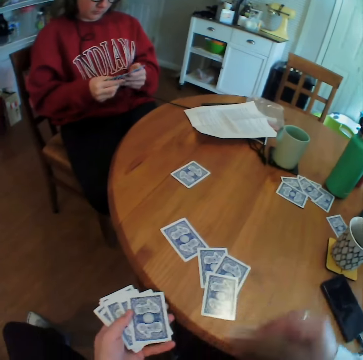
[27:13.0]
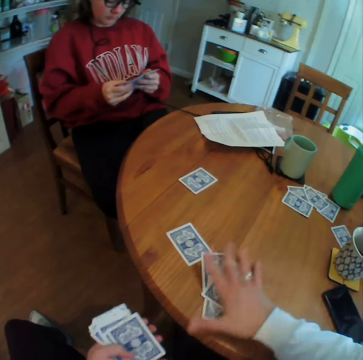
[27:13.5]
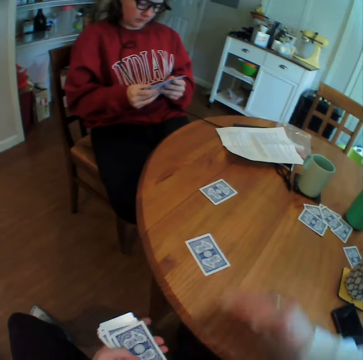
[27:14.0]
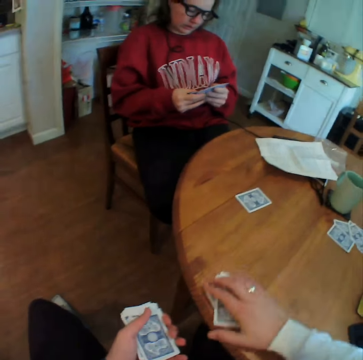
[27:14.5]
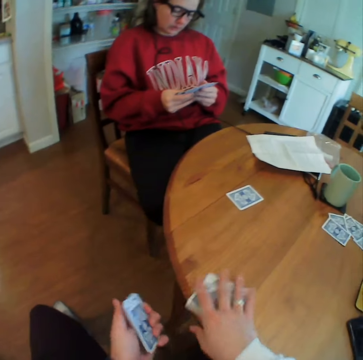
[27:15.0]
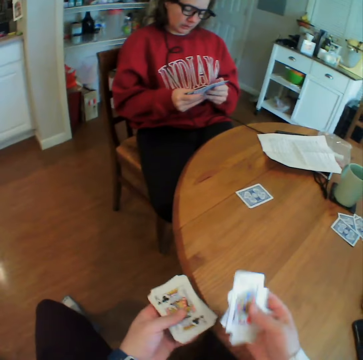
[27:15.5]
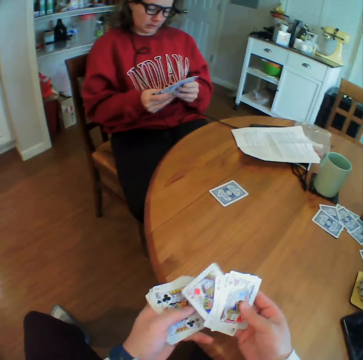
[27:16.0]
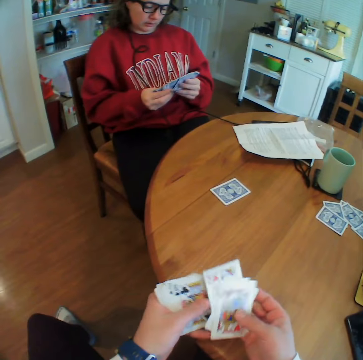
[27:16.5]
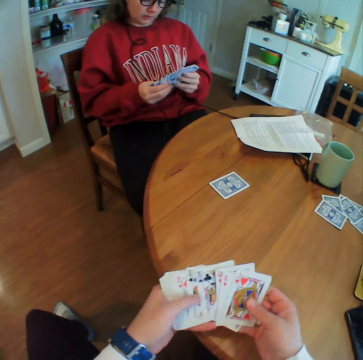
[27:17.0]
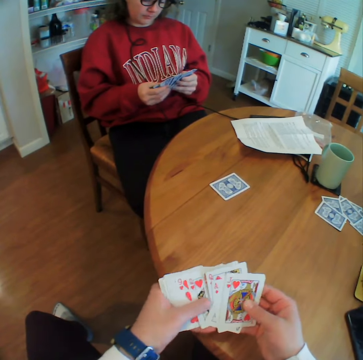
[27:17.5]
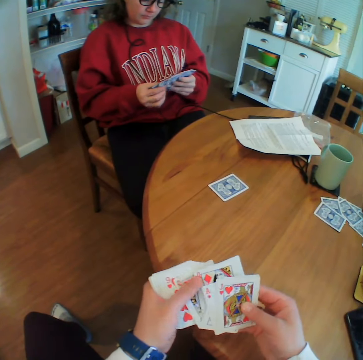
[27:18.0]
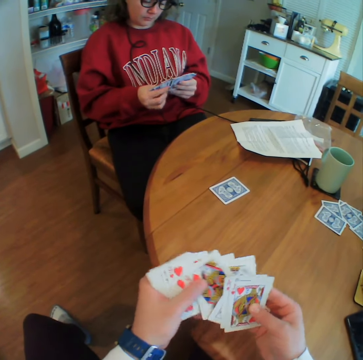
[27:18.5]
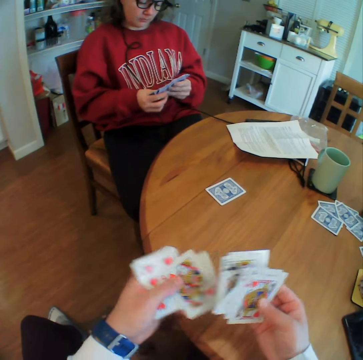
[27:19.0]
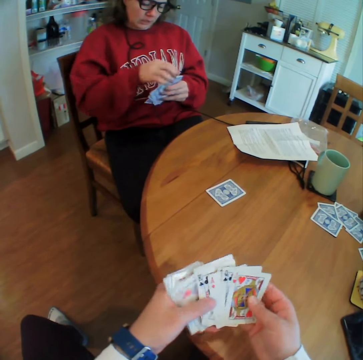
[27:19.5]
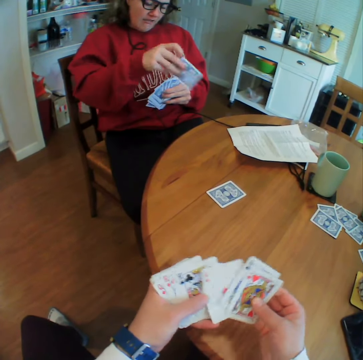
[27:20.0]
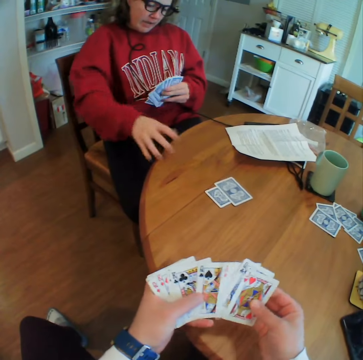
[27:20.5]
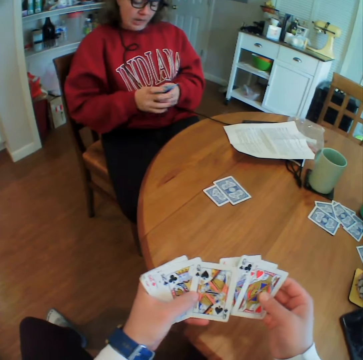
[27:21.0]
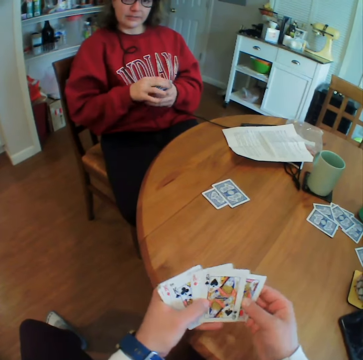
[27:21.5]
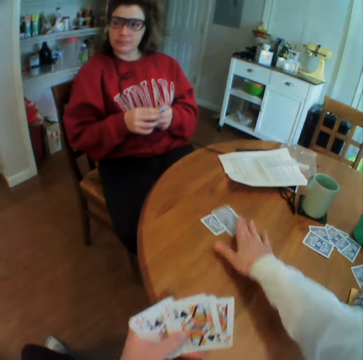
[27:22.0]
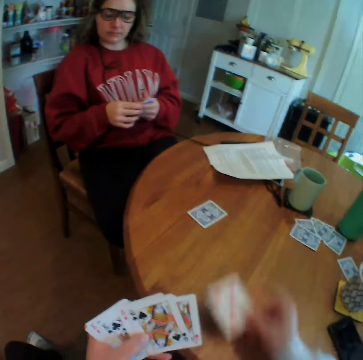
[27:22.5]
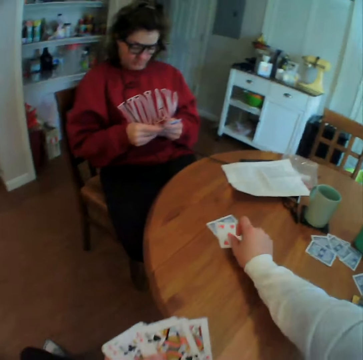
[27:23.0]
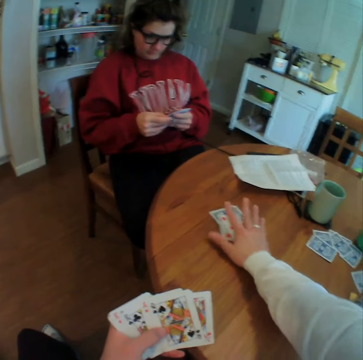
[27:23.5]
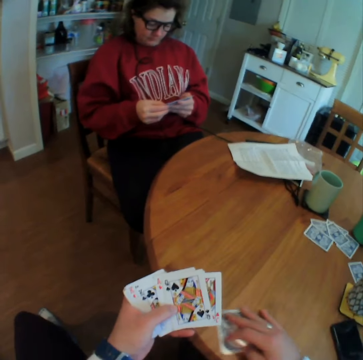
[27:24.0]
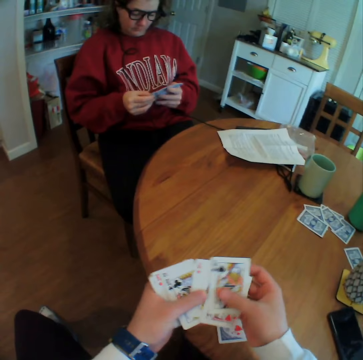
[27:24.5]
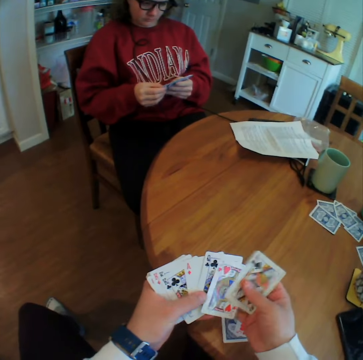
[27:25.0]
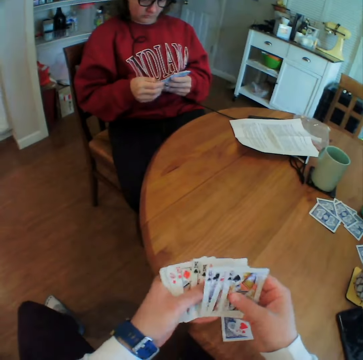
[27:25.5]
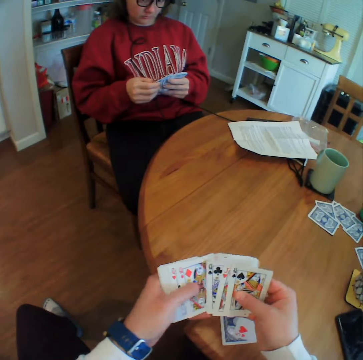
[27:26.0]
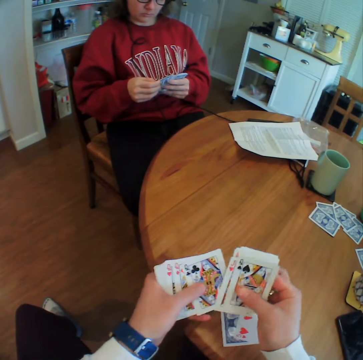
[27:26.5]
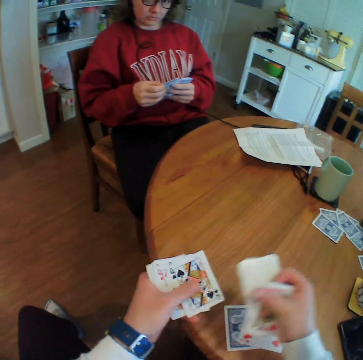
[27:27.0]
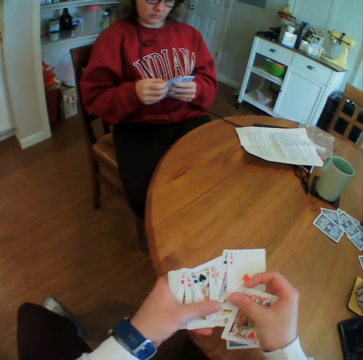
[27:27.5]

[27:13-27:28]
The camera wearer picks a card. He puts down the card. He picks the cards. He picks the cards again. He arranges the cards on his hand. A woman puts a card on the table. The camera wearer picks a card. He drops the card. He flips the card. He picks the cards. He drags the cards. He arranges the cards.

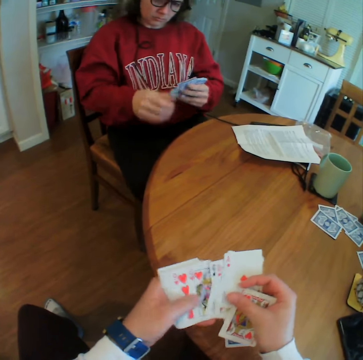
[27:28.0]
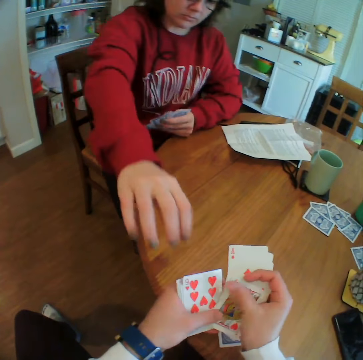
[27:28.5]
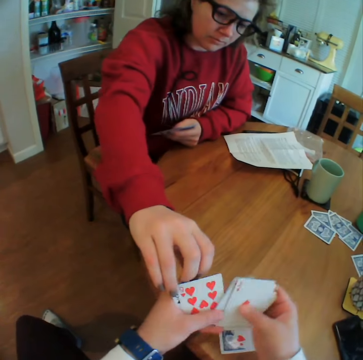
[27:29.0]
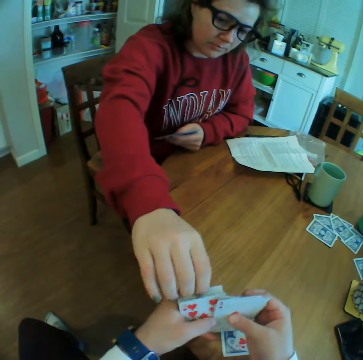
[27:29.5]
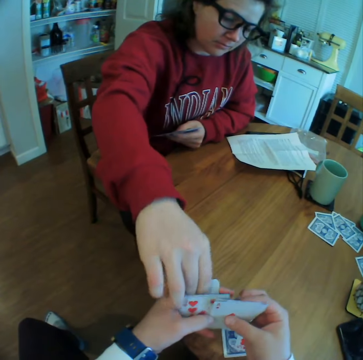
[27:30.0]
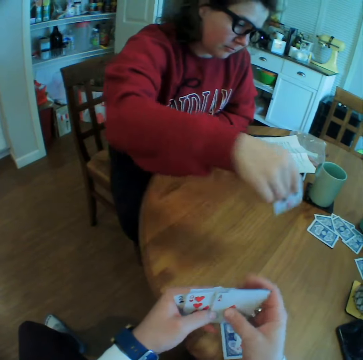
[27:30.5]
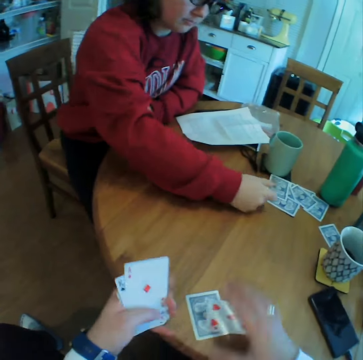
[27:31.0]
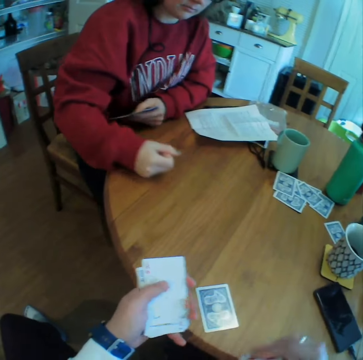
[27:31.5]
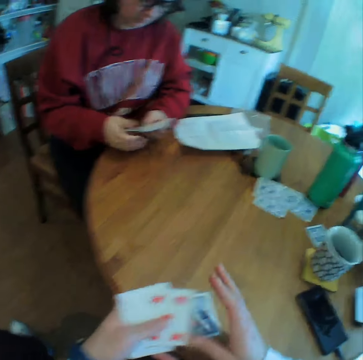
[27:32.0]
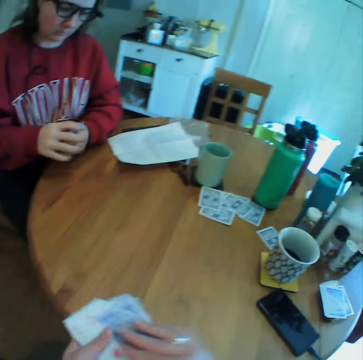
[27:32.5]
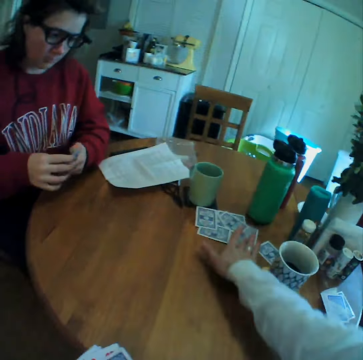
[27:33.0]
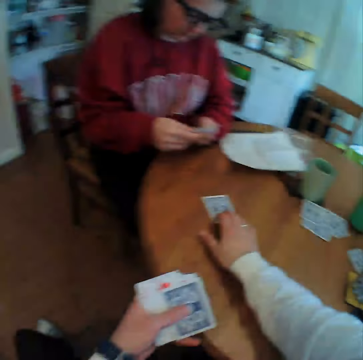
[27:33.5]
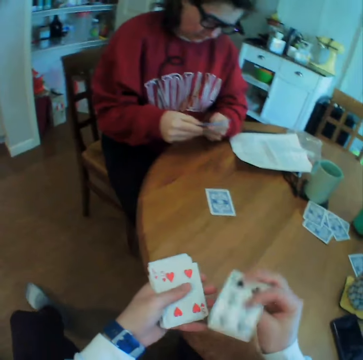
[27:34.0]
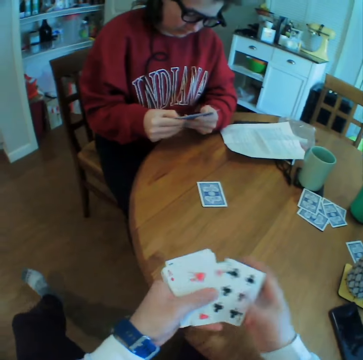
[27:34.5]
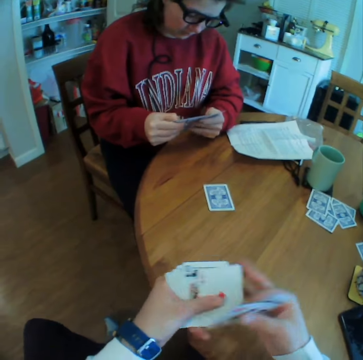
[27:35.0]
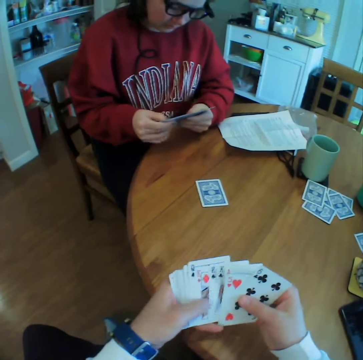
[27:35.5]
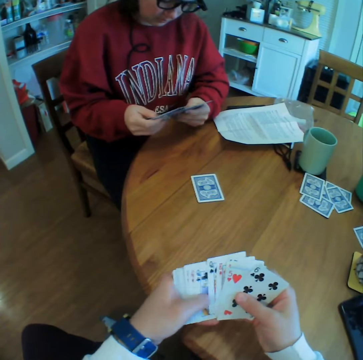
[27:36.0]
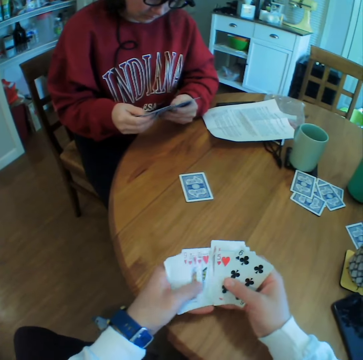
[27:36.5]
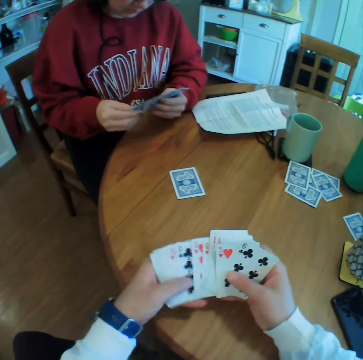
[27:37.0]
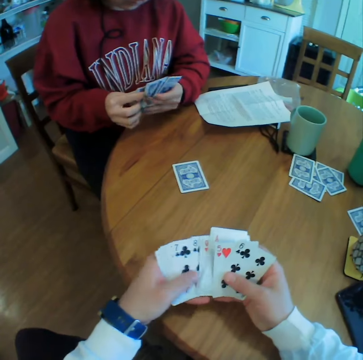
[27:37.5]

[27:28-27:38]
A woman picks a card. She pulls a card. She puts down the card. The camera wearer picks a card. They drag the card on the table. They arrange the cards.

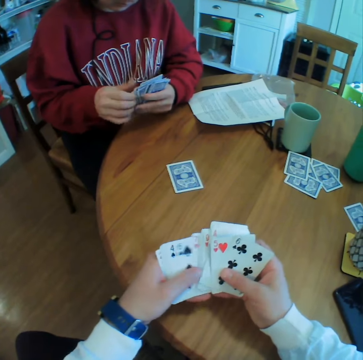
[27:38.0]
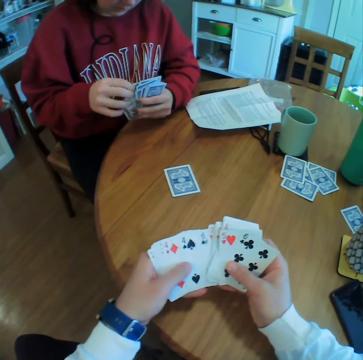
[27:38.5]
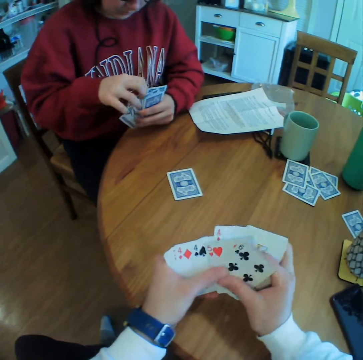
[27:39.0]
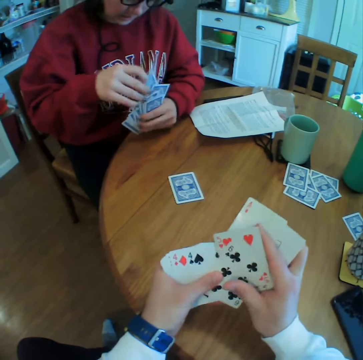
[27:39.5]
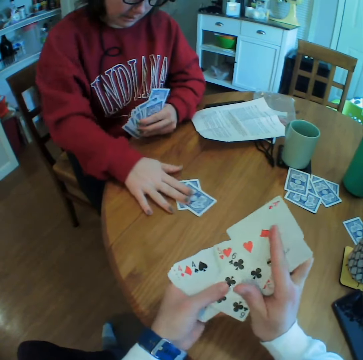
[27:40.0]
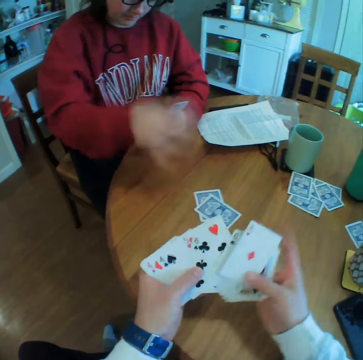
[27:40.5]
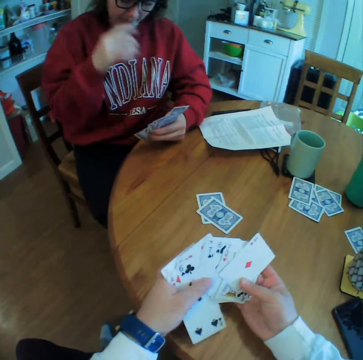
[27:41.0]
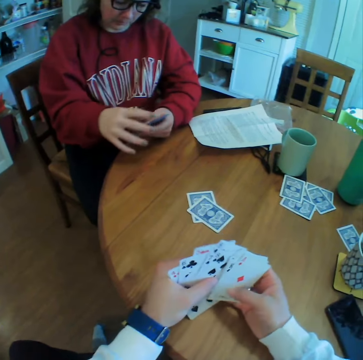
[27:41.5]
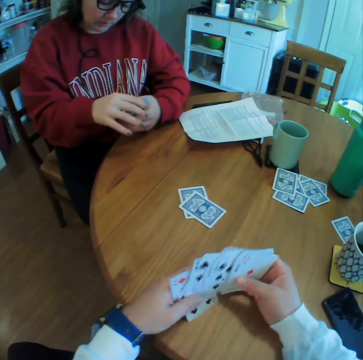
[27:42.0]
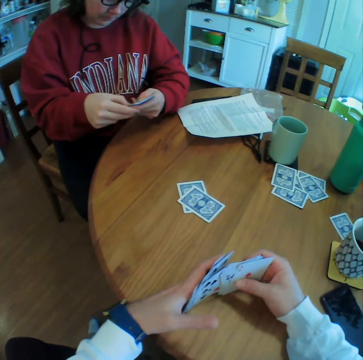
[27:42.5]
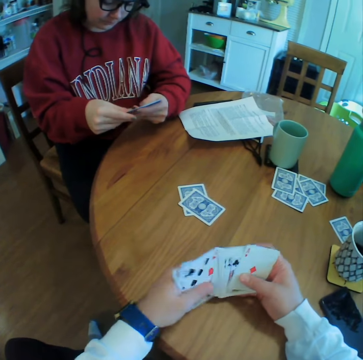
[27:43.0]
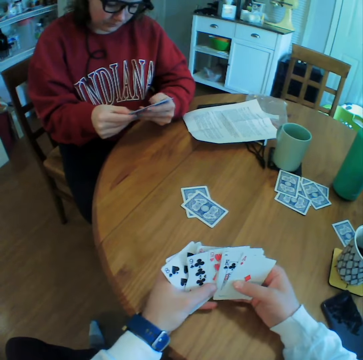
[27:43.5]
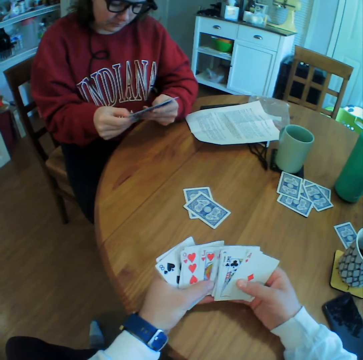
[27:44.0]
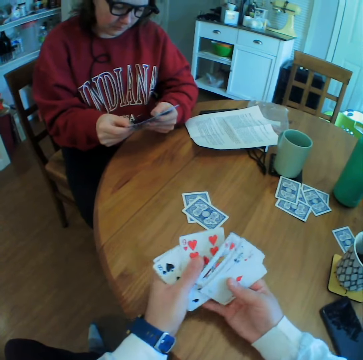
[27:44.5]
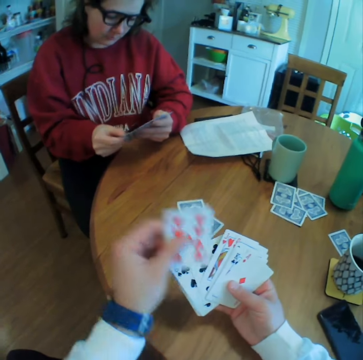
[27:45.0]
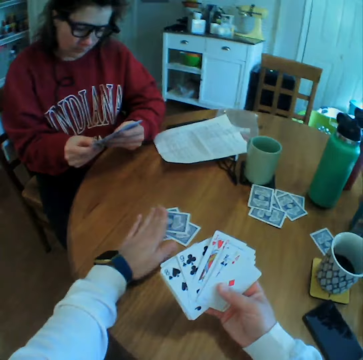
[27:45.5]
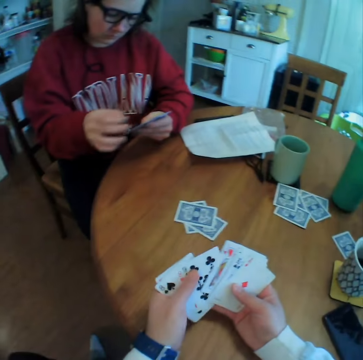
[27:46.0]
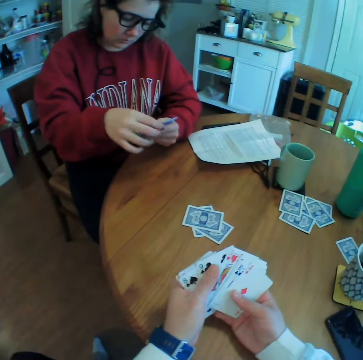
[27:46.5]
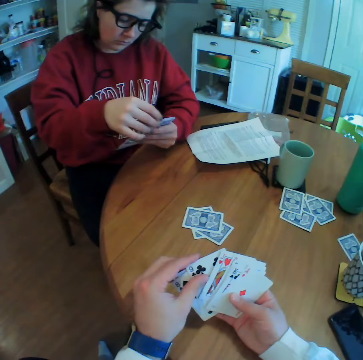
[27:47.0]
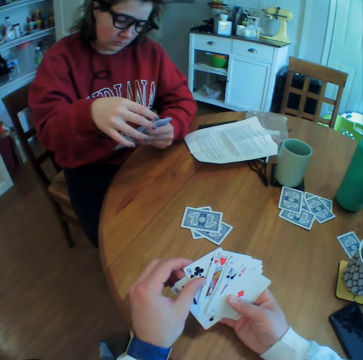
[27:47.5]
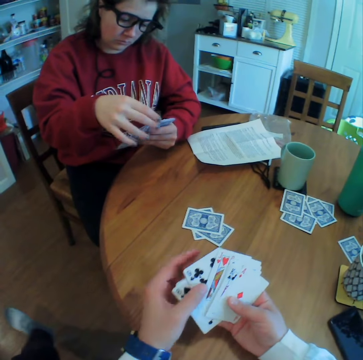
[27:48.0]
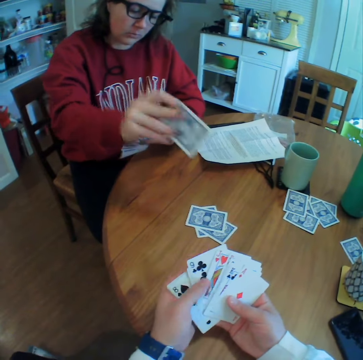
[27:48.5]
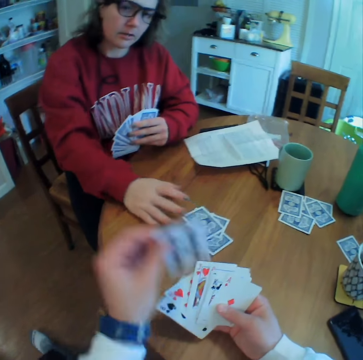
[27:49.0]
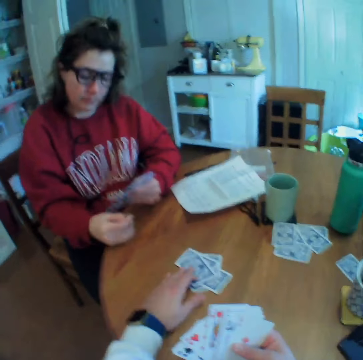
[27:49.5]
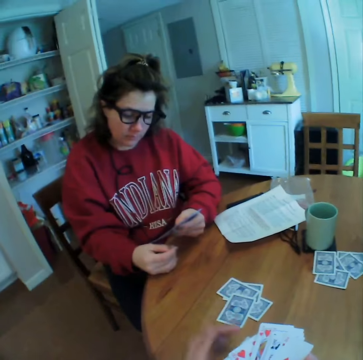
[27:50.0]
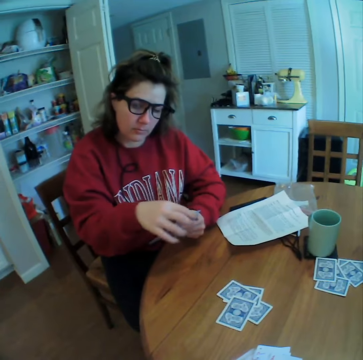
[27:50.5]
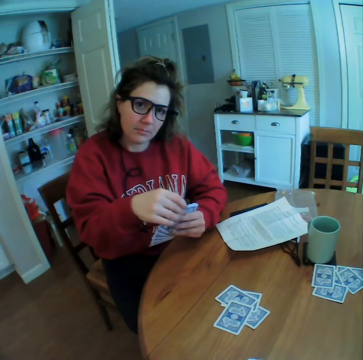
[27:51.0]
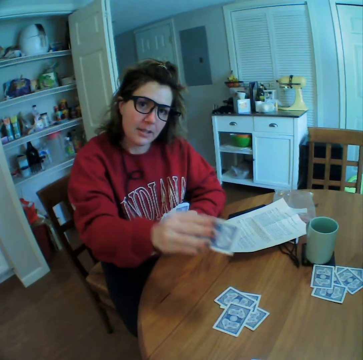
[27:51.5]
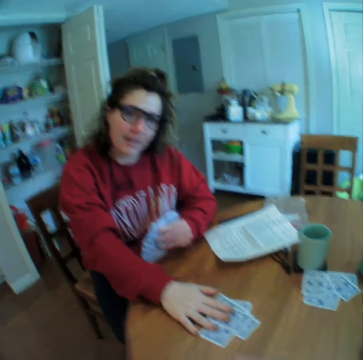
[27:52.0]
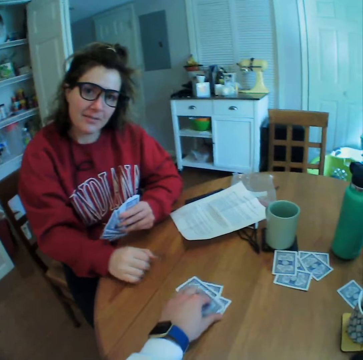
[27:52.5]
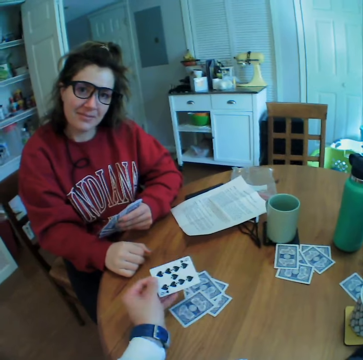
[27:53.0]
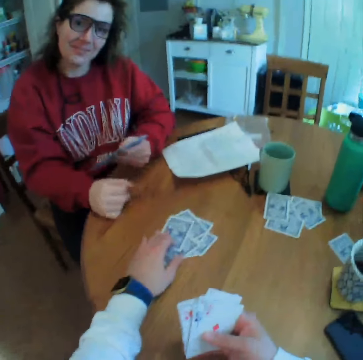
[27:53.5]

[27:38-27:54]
A woman puts a card on the table. The camera wearer puts a card on the table. They arrange the cards. The woman puts a card on the table. The camera wearer puts a card on the table. The woman talks to the camera wearer. She puts a card on the table. The camera wearer picks a card. They drop the card.
